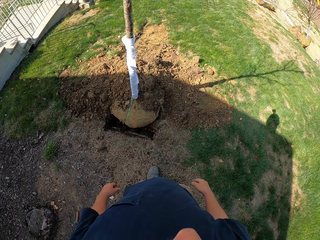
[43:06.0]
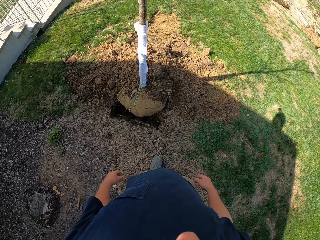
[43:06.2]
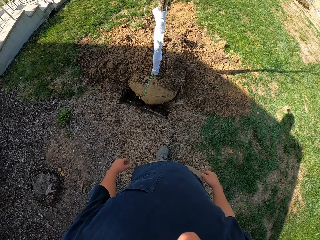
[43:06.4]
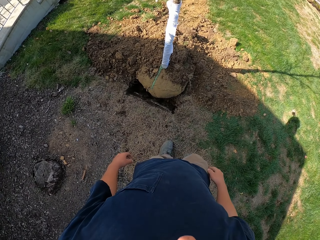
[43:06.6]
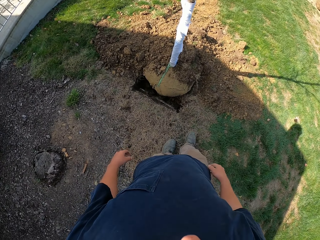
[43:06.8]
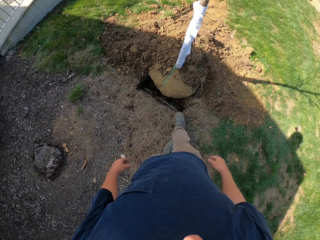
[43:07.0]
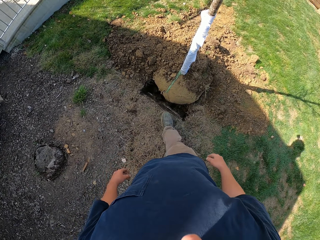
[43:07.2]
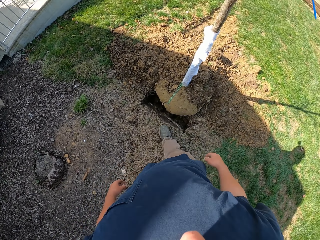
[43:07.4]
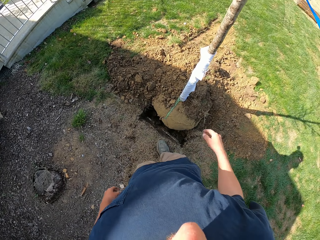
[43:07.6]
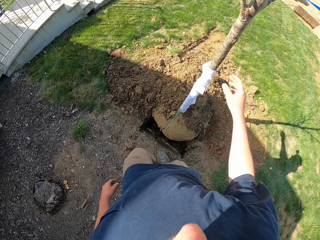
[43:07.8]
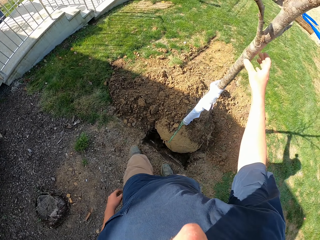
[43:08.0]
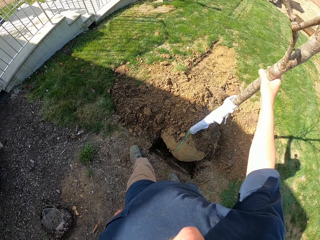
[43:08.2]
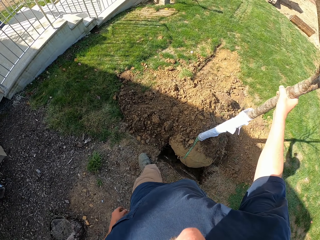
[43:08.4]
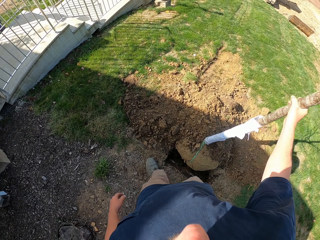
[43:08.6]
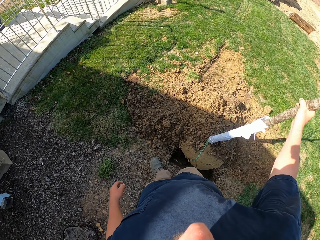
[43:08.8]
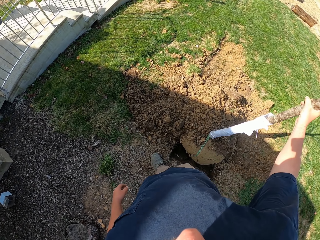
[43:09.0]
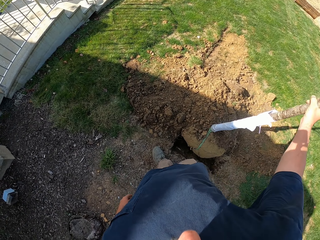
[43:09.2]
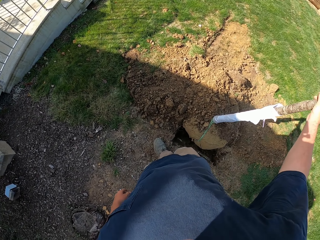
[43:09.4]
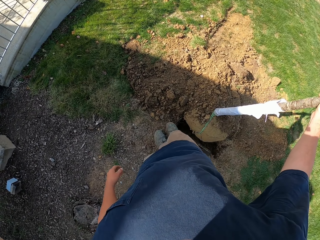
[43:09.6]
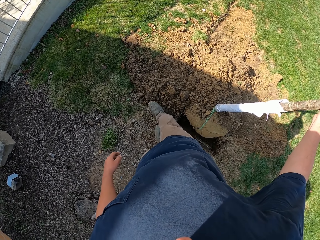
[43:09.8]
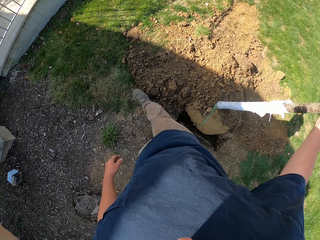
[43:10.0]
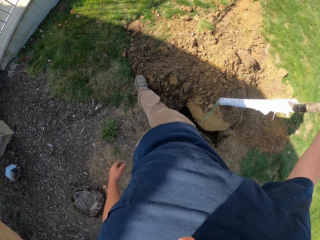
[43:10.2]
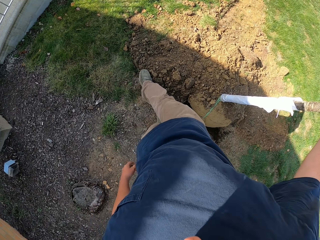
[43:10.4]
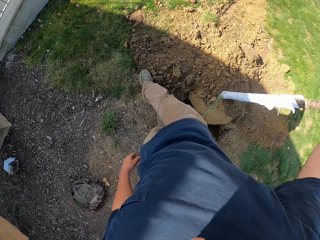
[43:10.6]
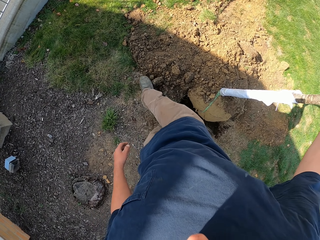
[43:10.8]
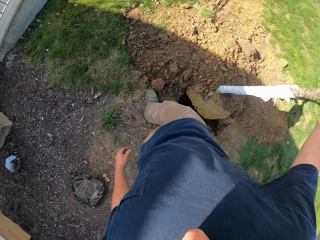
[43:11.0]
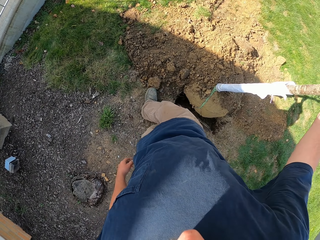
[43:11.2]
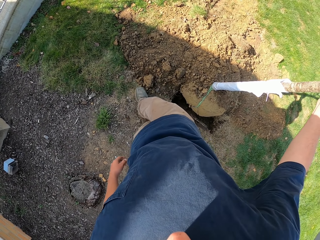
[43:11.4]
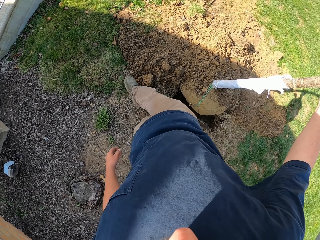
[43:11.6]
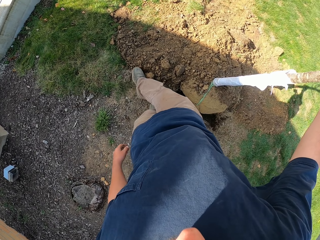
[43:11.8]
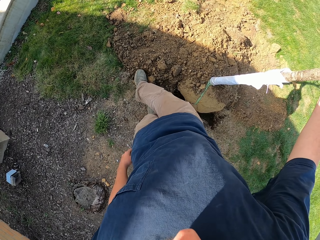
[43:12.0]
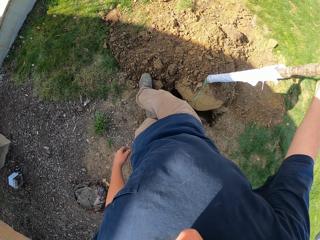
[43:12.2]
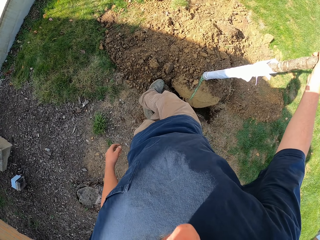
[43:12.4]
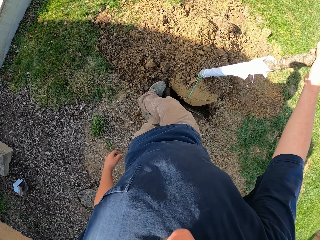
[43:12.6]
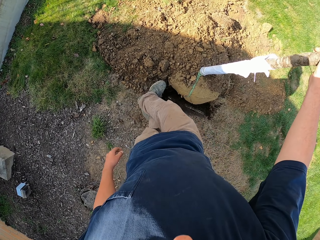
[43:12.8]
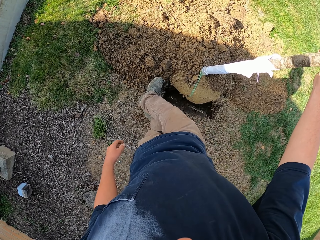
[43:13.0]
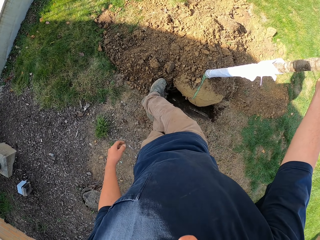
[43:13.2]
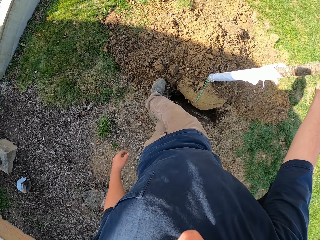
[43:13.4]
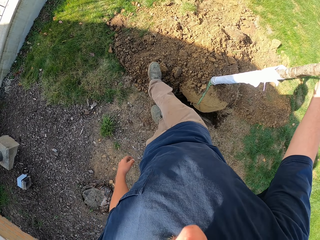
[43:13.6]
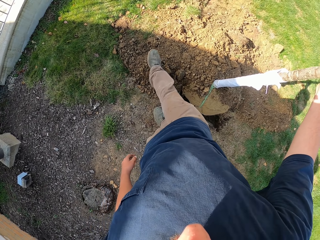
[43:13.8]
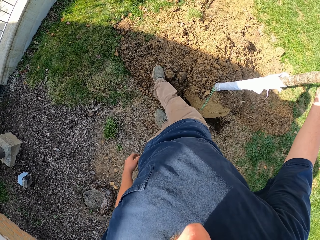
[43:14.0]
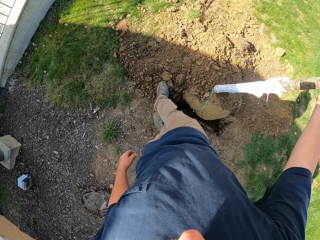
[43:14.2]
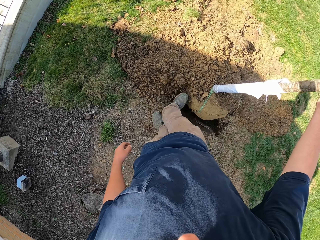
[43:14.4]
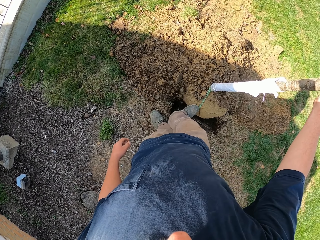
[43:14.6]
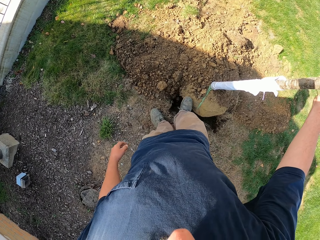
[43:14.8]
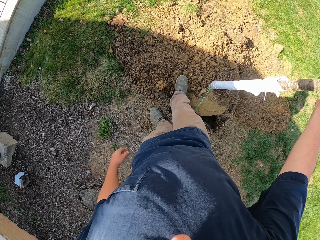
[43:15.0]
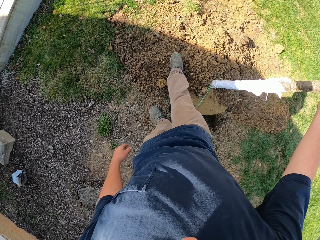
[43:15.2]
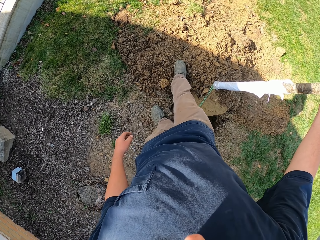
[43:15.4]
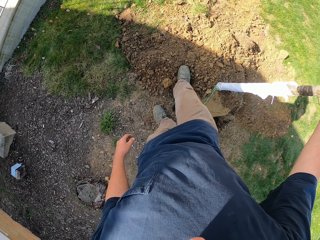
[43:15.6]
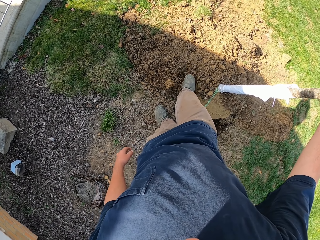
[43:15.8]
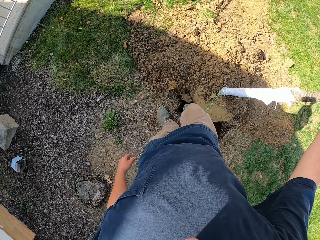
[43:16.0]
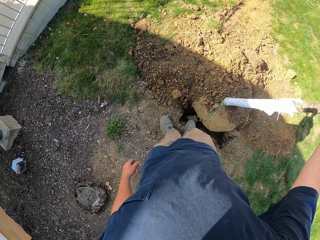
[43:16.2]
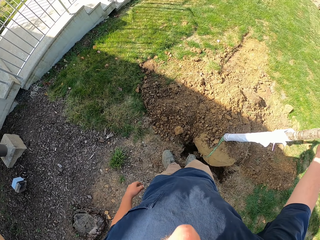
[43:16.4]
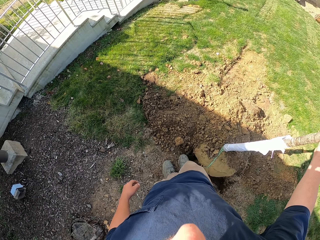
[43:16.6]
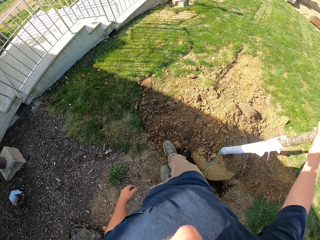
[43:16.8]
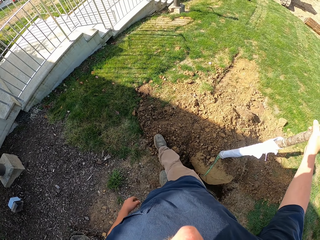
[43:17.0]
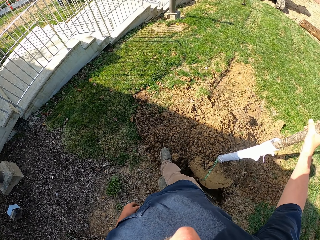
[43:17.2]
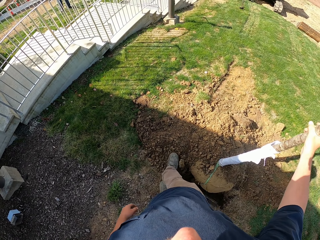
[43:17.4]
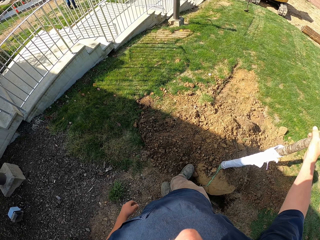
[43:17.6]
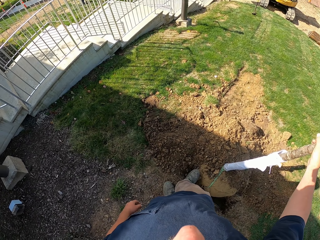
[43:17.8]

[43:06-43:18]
The camera wearer looks around. They walk. They hold a pole on the ground. They touch the pole with the right hand. They move stones on the ground with a leg. They push soil with the right foot.

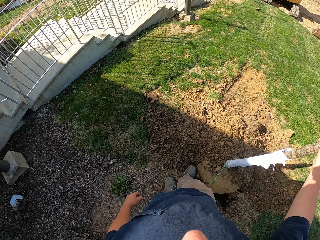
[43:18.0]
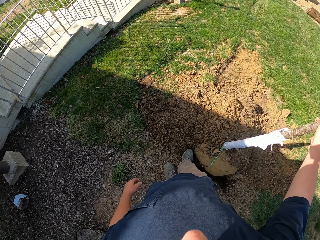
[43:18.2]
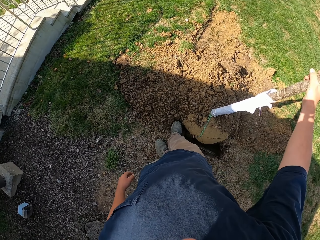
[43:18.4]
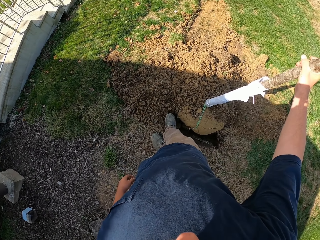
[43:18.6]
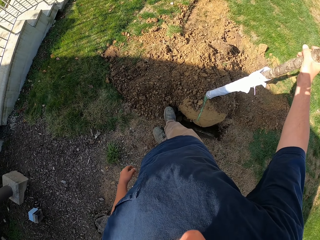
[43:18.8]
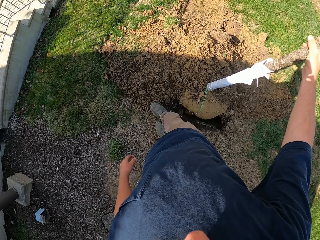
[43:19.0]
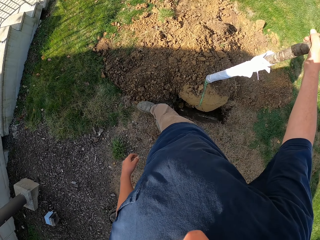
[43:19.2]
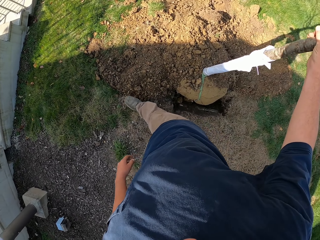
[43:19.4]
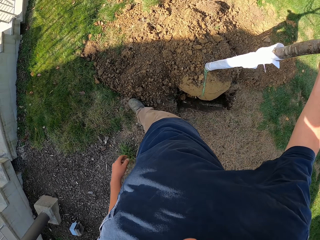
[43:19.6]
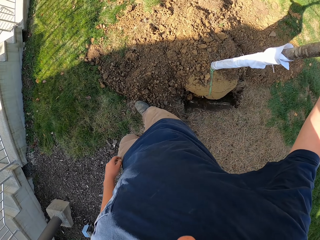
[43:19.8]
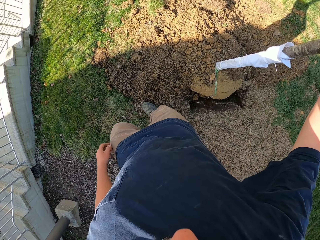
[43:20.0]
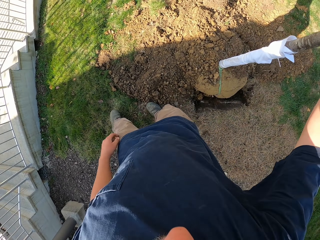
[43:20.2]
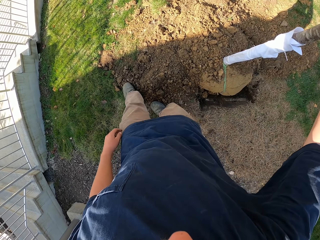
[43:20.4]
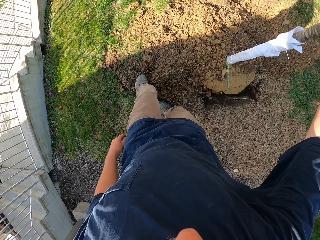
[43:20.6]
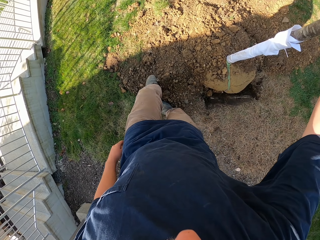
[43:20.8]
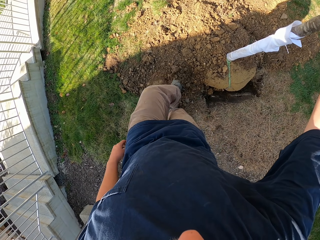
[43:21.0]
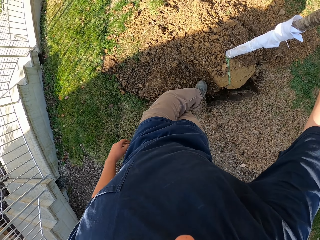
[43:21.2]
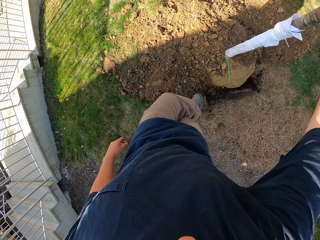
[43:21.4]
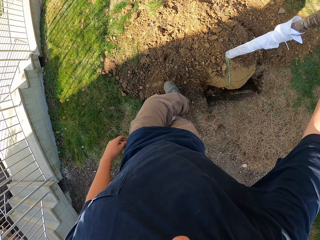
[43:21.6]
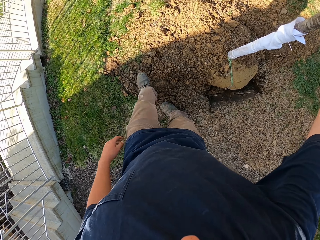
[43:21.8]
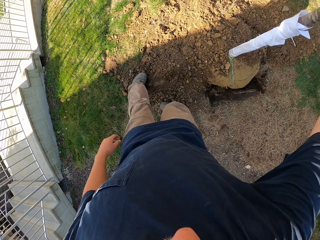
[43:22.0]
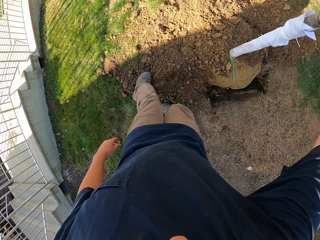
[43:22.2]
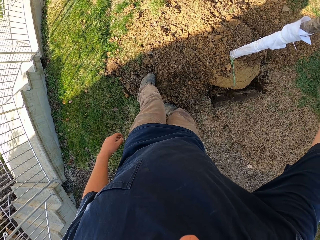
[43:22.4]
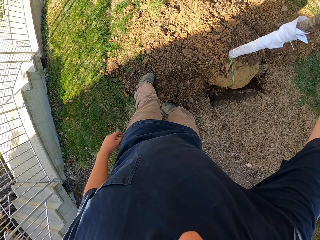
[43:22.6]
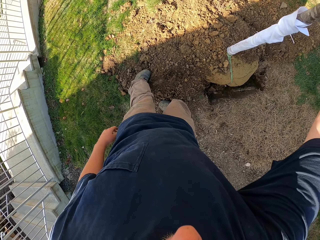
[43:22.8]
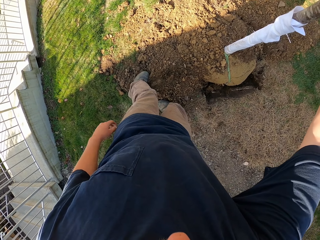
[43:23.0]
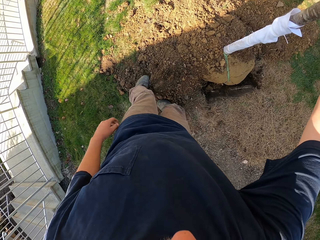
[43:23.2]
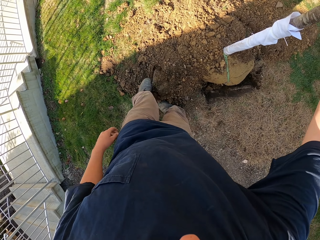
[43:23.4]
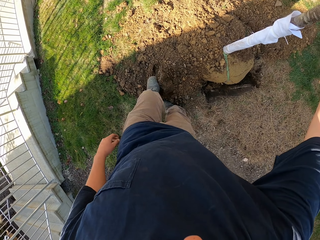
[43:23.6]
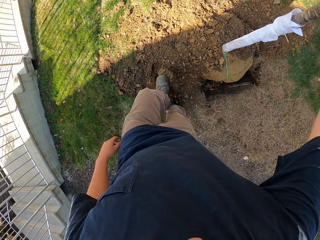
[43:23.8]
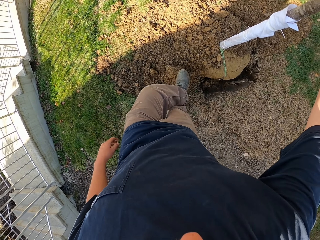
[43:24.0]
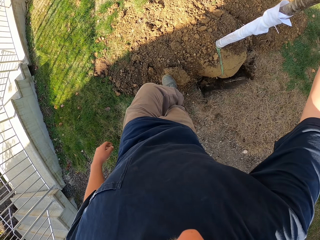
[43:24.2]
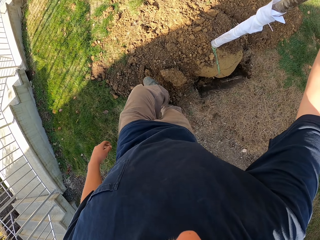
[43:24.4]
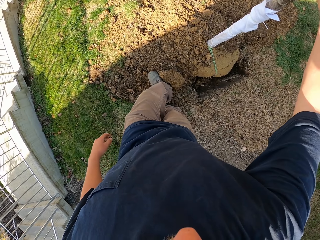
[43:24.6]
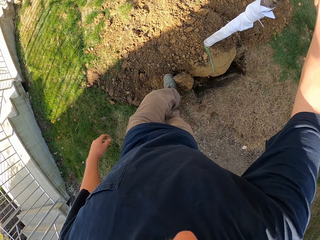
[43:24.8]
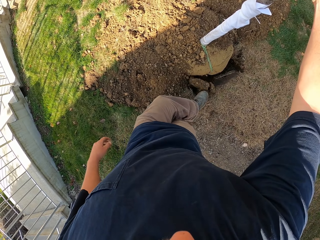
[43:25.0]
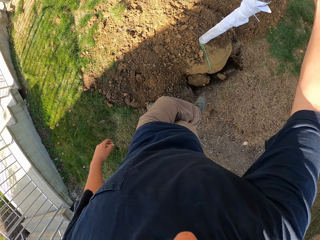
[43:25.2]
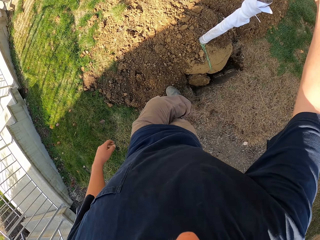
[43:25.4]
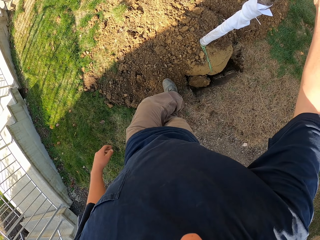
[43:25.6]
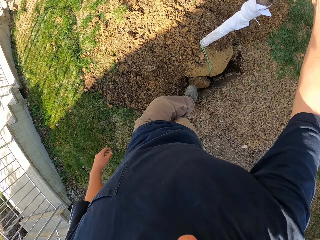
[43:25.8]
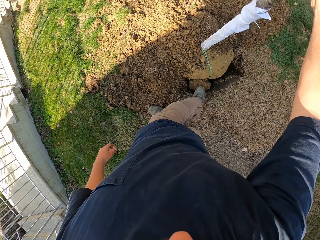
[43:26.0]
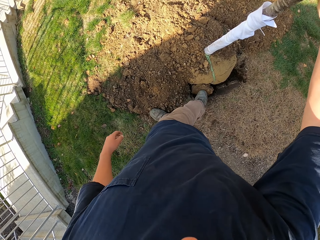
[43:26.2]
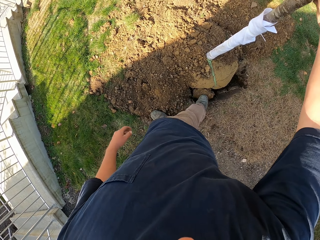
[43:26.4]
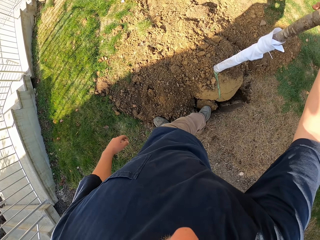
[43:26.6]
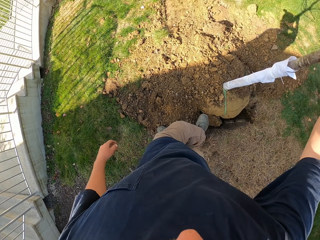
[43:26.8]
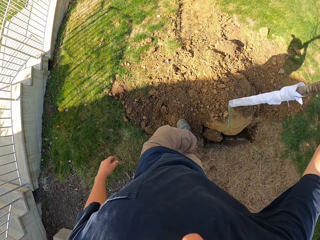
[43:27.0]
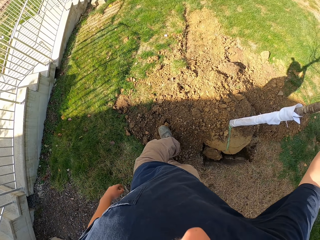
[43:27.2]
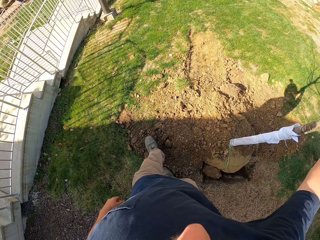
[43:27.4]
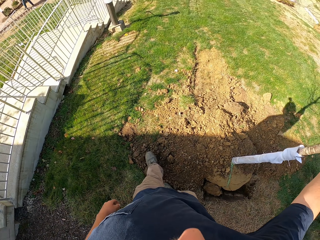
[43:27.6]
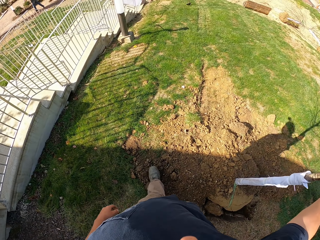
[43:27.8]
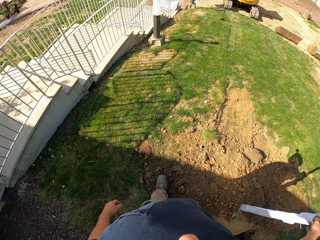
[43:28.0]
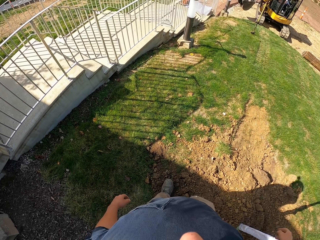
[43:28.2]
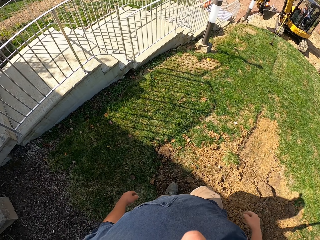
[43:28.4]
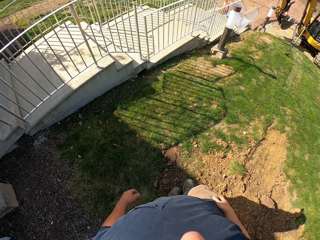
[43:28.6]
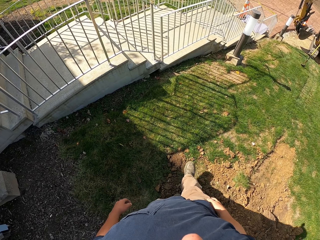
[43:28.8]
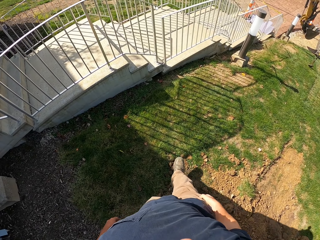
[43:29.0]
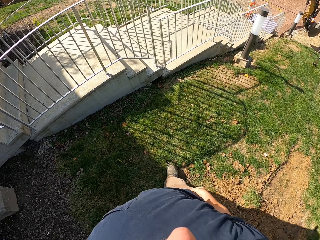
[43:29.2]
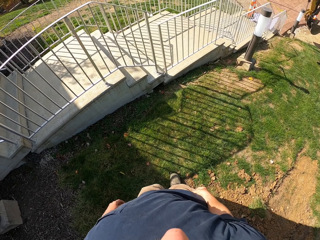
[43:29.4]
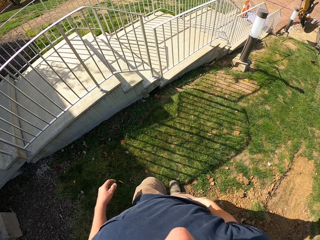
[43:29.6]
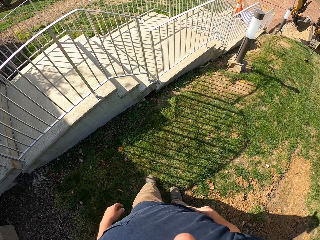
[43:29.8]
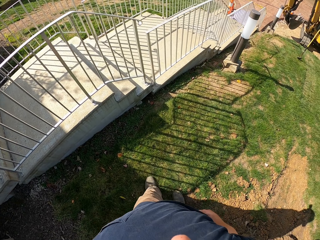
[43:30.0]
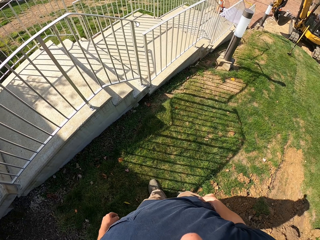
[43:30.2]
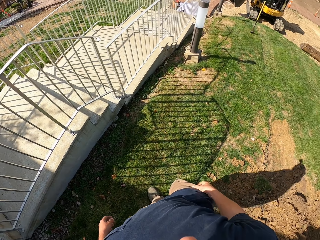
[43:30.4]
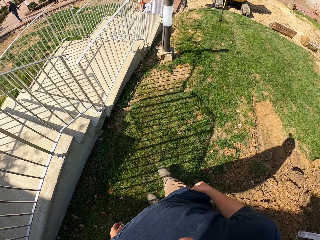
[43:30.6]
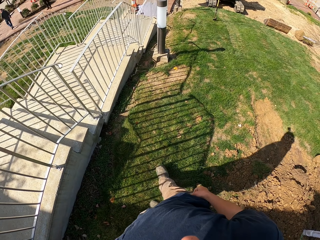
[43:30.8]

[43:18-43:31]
The camera wearer pushes soil with the left foot. They walk.
